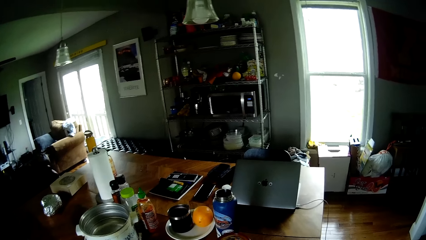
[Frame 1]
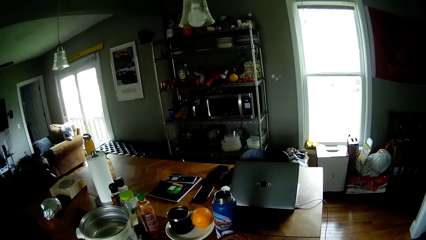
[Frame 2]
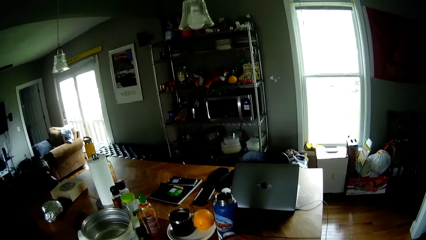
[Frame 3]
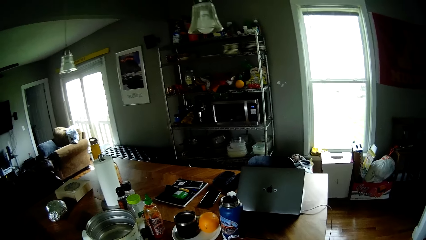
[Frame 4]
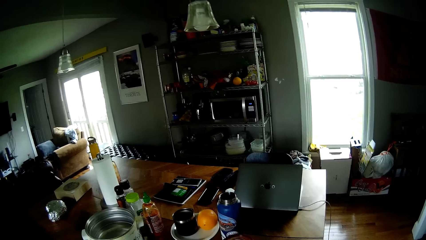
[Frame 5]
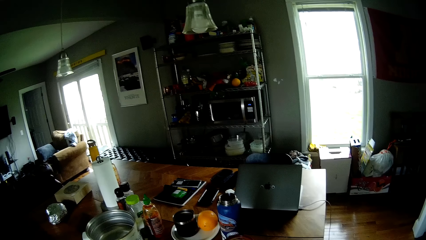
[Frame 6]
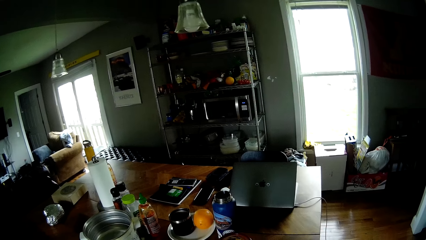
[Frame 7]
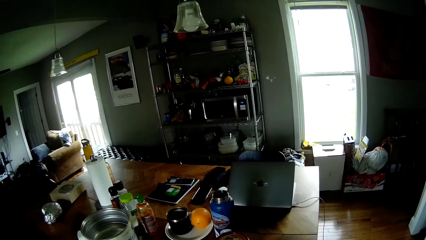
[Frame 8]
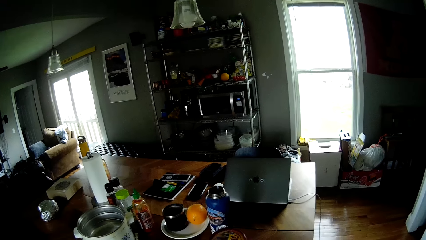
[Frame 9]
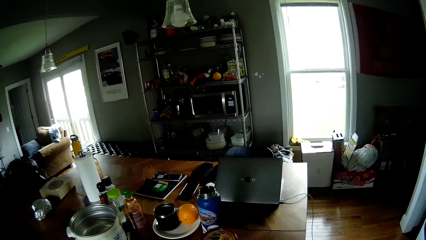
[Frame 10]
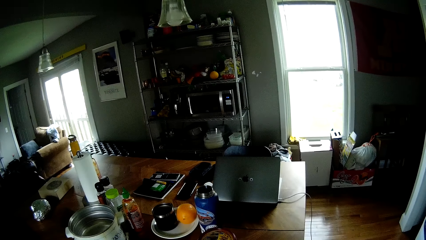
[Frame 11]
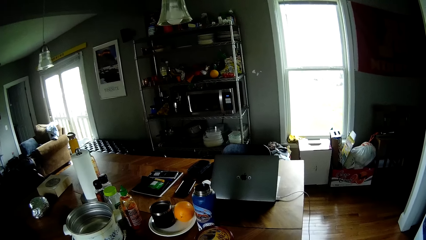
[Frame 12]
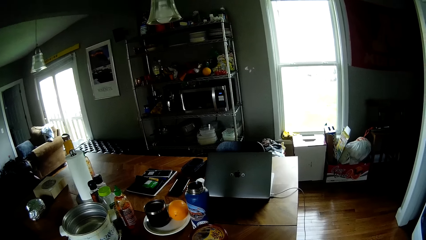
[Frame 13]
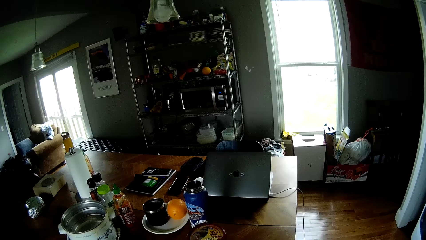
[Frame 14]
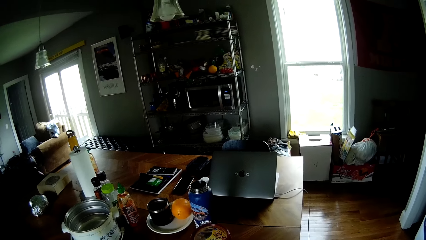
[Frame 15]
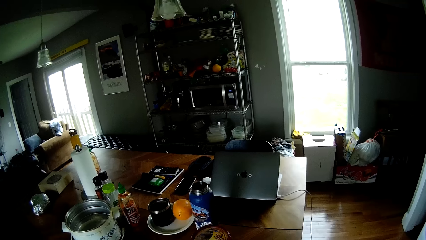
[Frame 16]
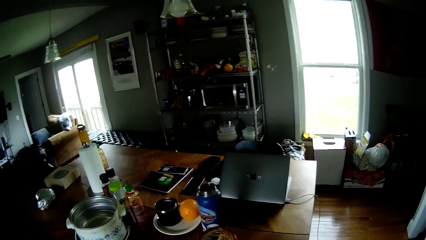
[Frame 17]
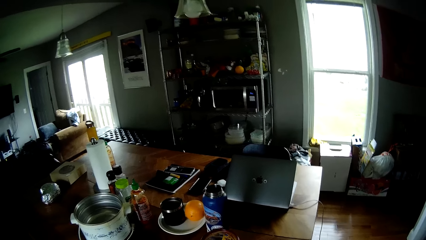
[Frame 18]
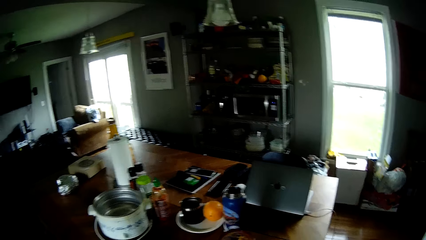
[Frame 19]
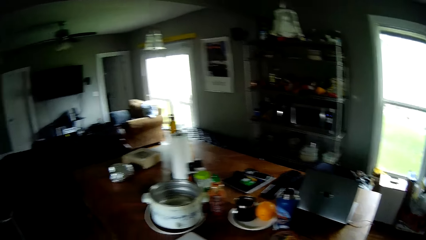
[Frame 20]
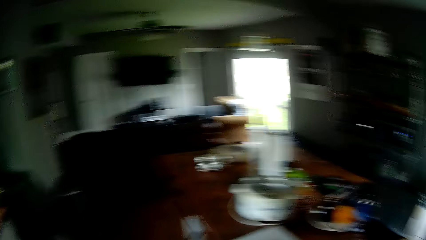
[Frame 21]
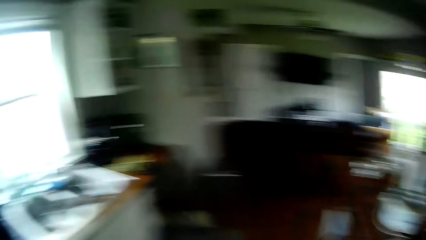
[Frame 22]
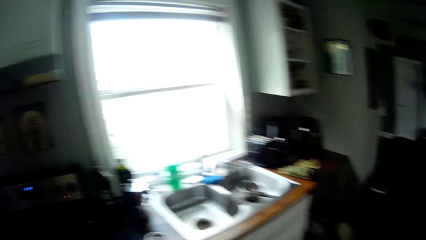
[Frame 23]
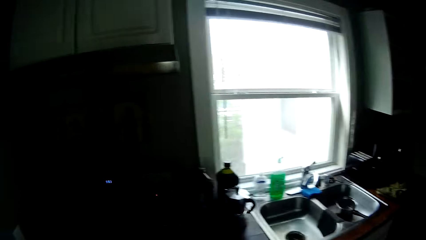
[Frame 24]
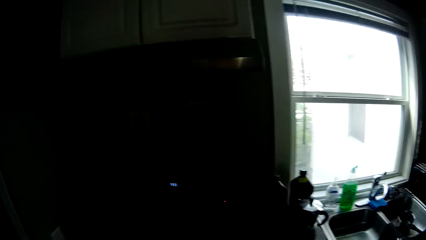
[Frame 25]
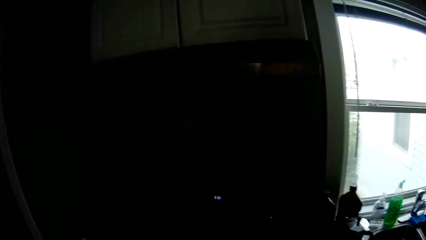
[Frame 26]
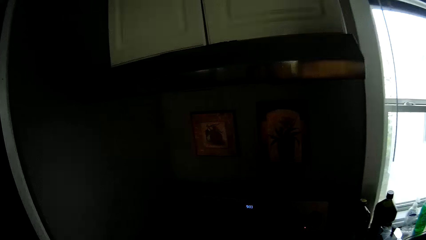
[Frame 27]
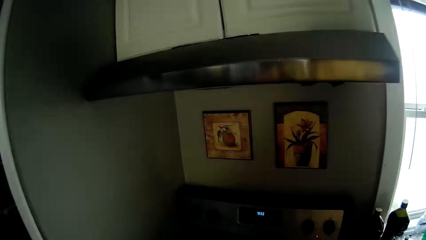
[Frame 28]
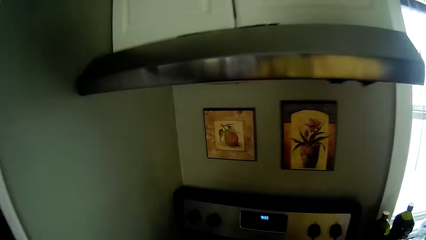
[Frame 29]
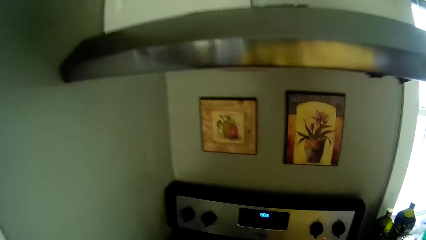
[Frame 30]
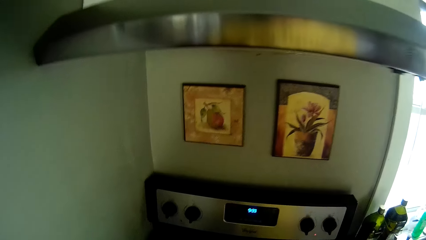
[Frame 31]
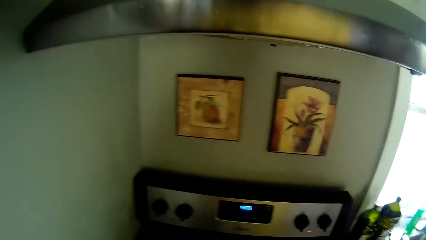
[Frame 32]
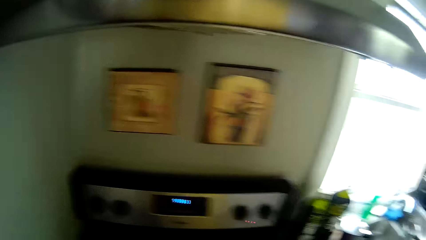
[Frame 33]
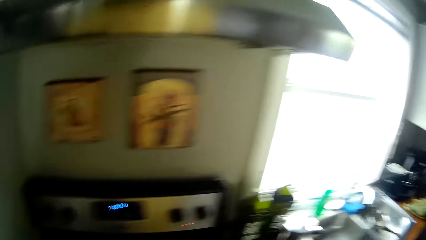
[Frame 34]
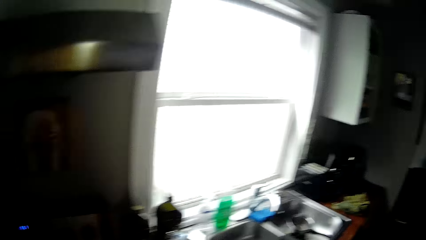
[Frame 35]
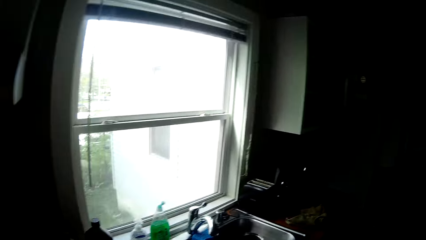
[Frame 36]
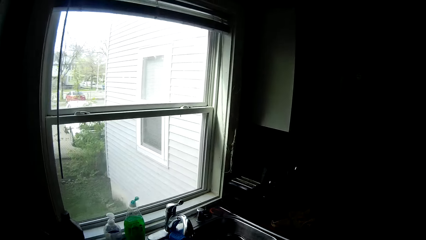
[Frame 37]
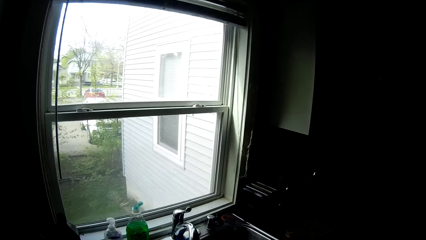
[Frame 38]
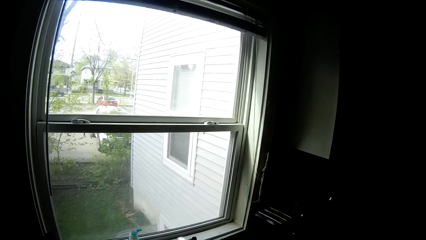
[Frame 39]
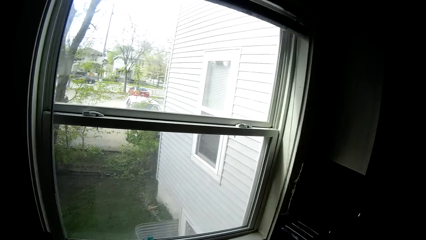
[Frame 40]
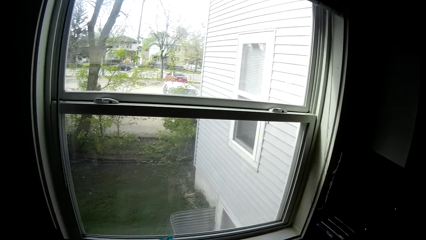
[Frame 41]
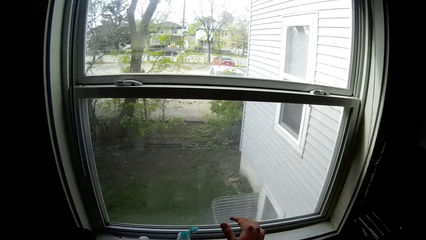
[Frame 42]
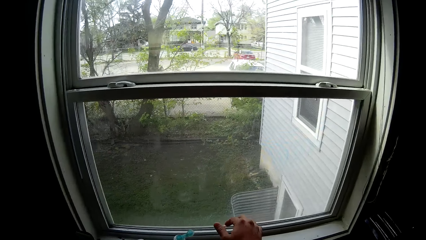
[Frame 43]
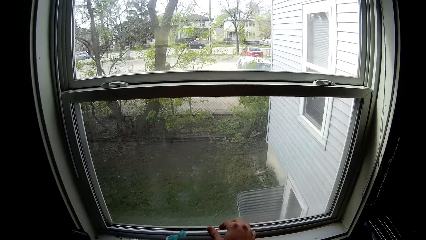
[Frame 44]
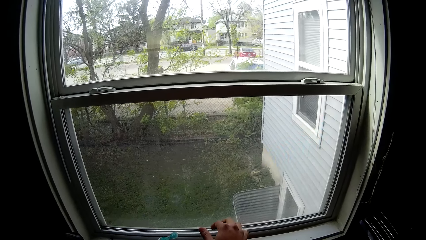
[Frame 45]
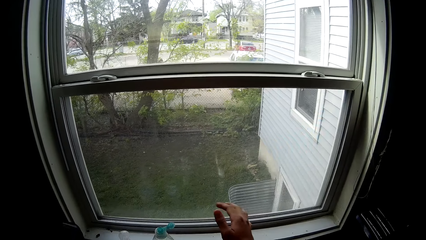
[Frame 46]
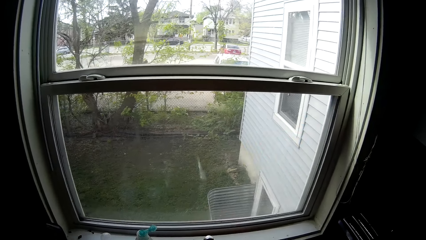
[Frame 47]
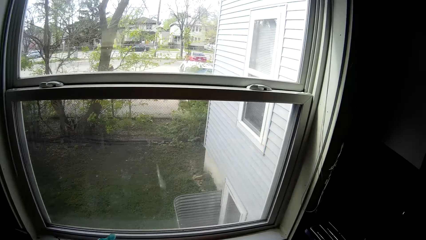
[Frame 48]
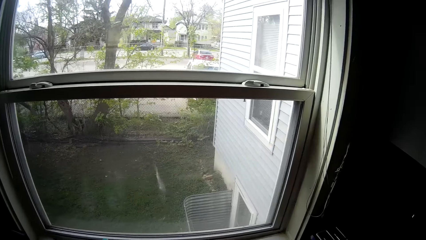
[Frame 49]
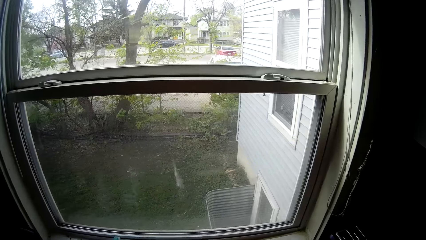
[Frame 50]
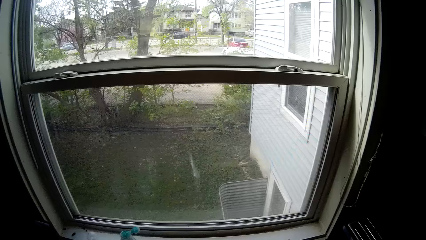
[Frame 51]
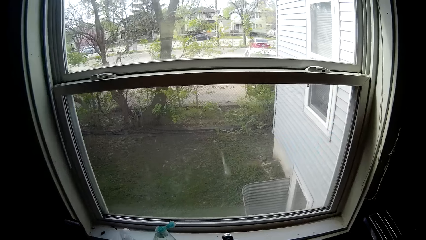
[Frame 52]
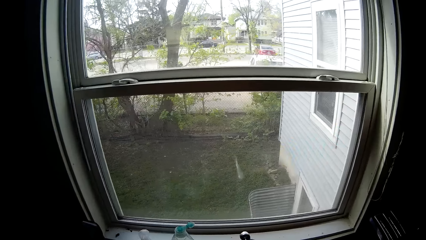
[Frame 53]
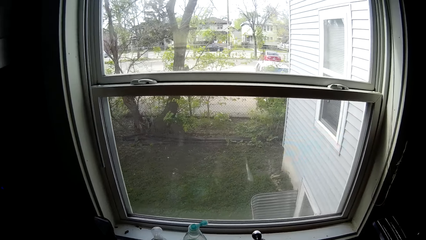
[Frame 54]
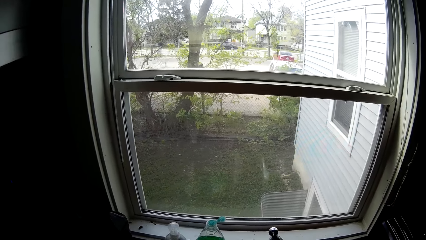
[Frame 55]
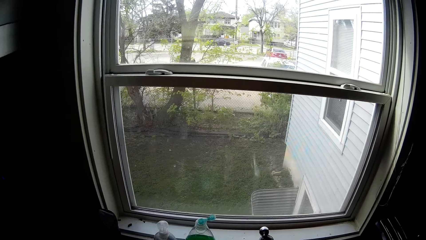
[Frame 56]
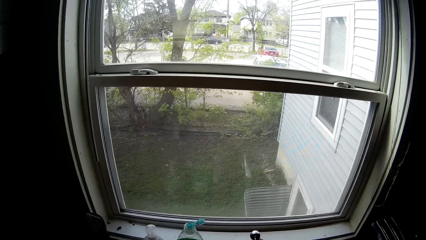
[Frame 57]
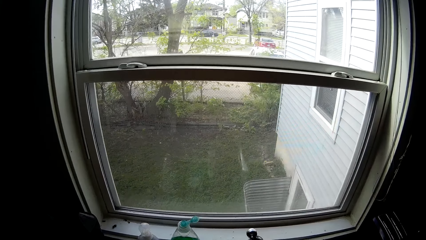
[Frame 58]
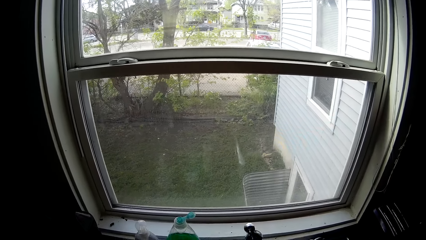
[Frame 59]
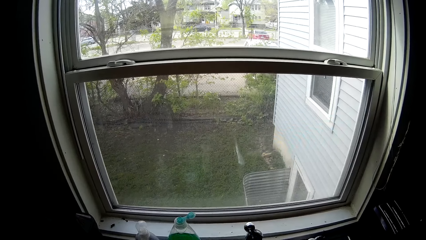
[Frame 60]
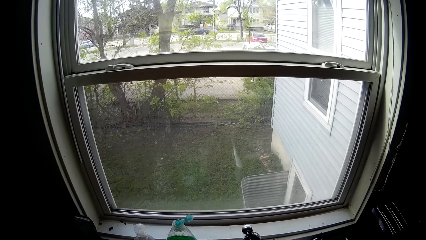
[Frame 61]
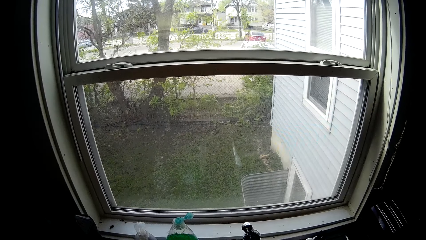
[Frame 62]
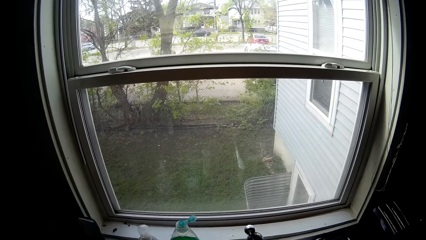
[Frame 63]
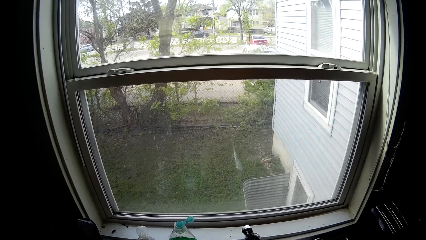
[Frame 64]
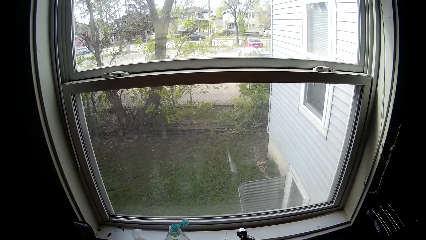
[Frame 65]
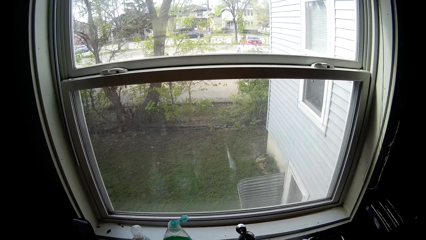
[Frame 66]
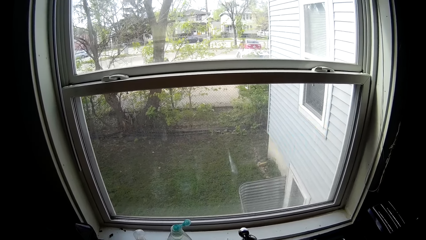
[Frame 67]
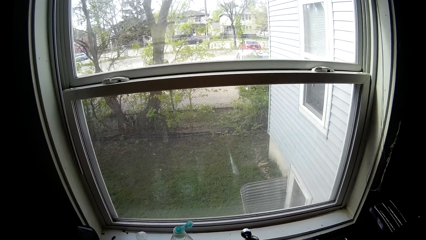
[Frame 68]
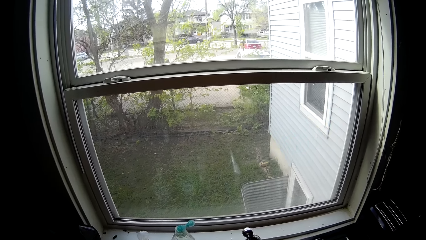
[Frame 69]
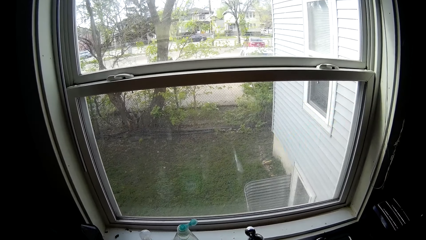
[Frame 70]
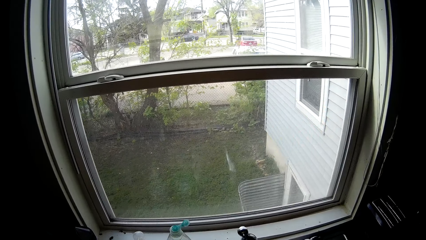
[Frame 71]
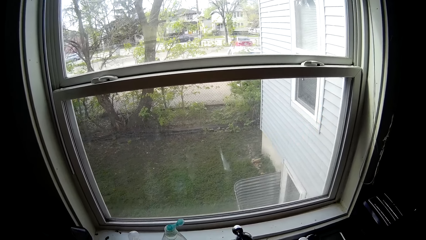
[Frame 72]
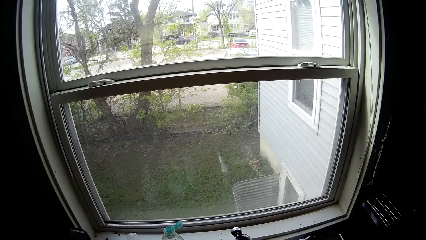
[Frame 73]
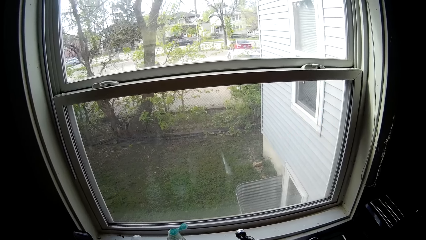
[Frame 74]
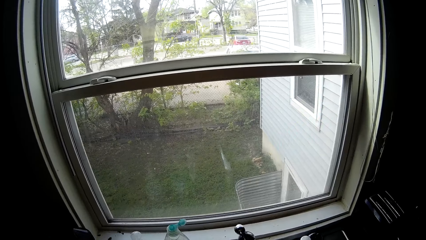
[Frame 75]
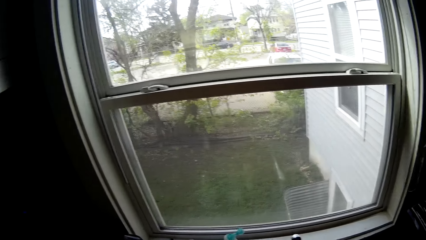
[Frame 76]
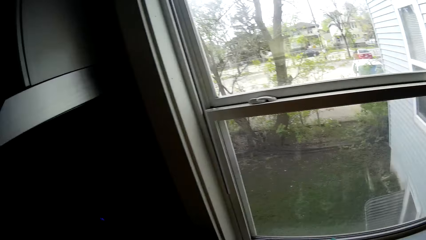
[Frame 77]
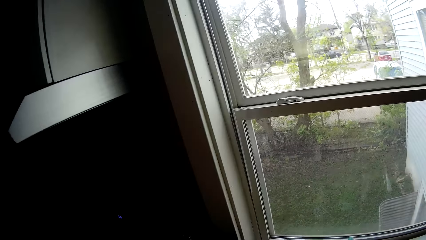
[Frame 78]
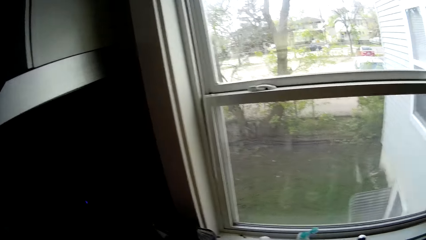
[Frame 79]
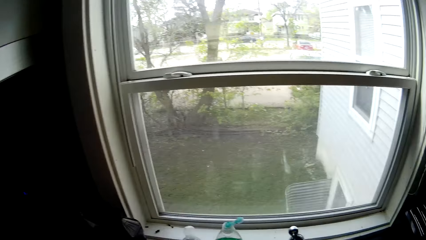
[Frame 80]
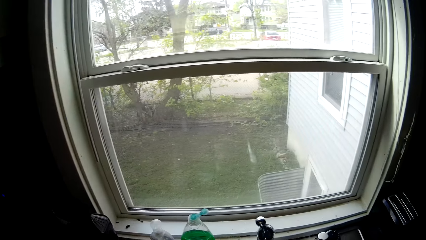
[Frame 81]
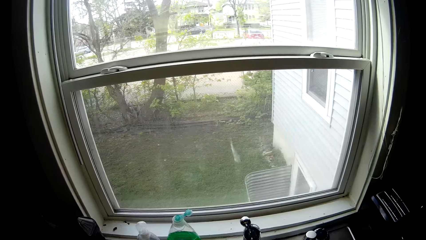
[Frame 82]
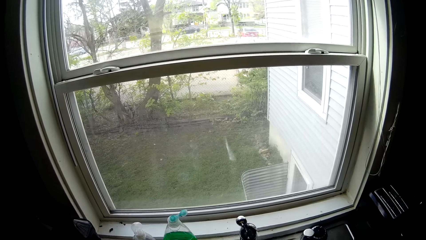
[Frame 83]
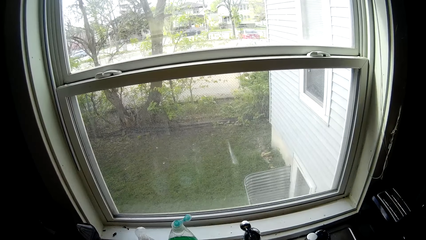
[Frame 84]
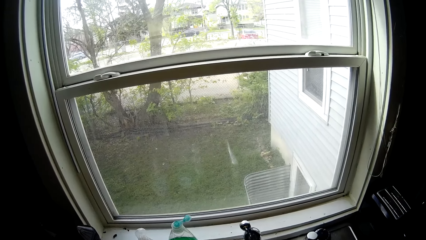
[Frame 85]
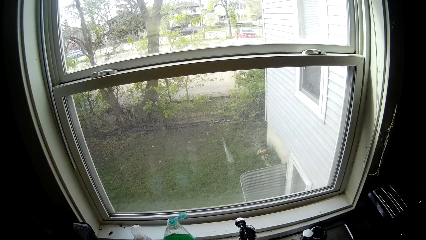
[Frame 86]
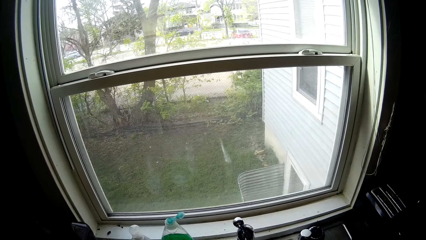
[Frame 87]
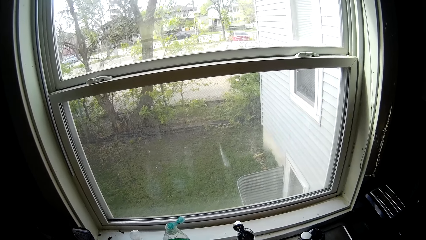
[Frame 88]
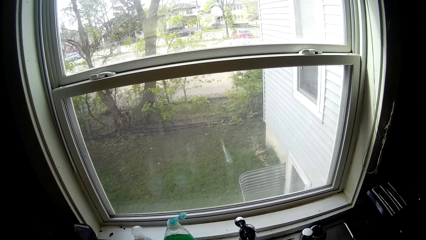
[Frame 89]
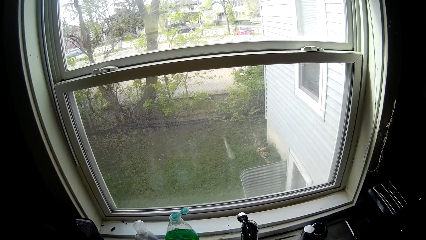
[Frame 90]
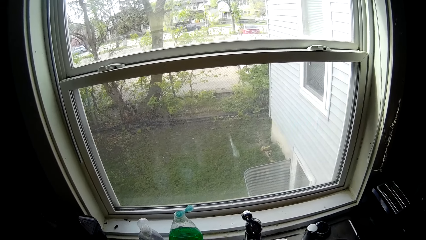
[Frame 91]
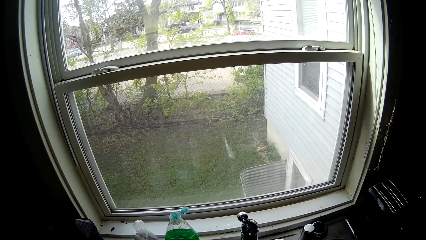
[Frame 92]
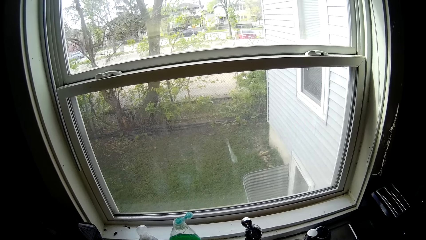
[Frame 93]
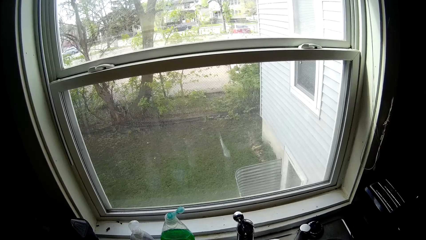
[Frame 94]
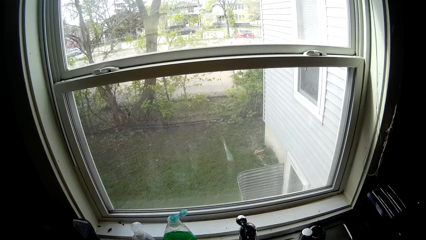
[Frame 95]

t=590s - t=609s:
The camera wearer scratches a plate. He looks around. He opens the kitchen tap with his right hand. He looks through the window.
